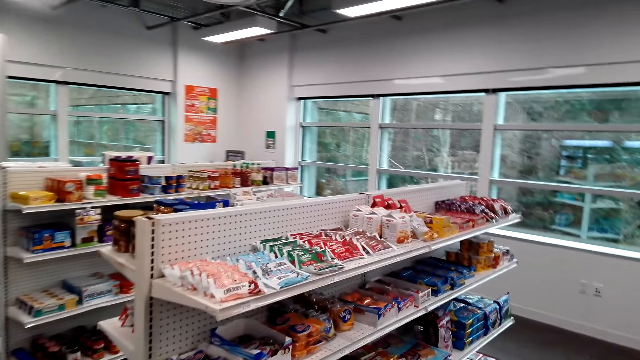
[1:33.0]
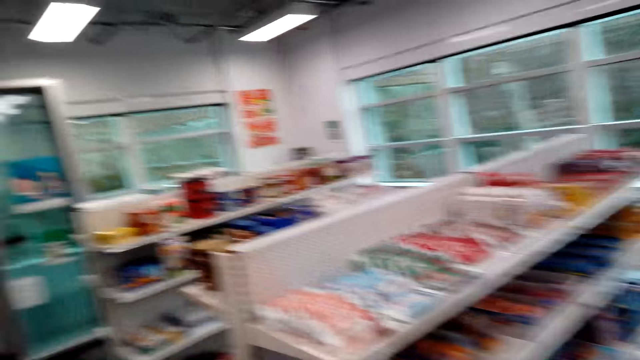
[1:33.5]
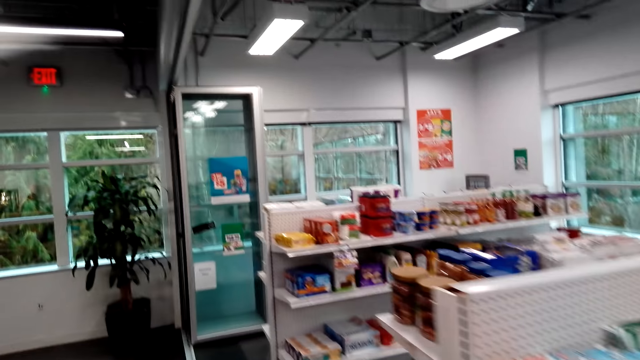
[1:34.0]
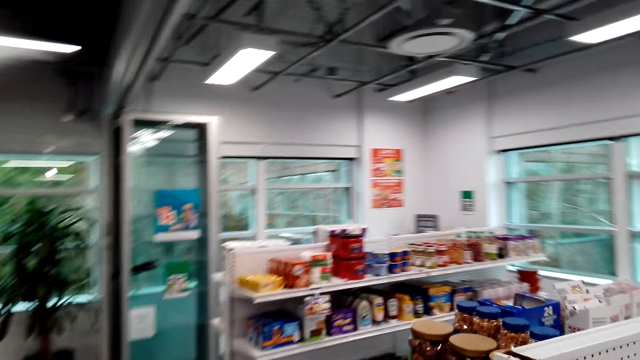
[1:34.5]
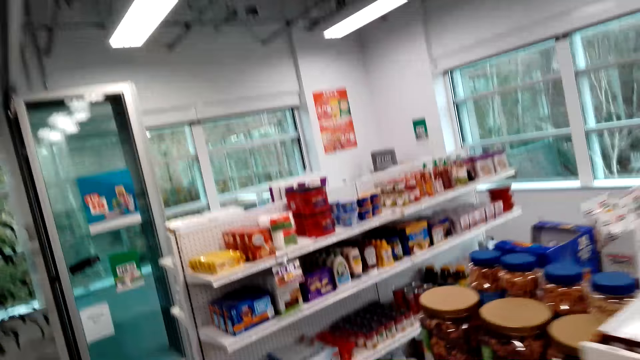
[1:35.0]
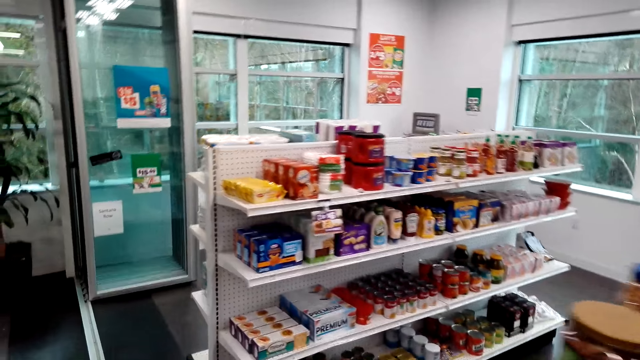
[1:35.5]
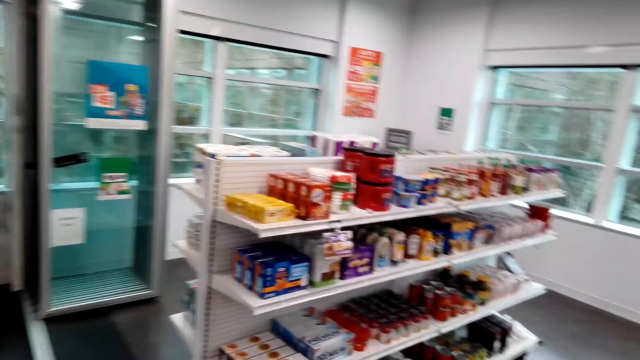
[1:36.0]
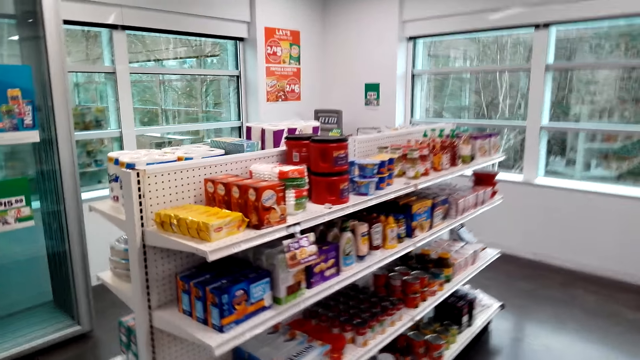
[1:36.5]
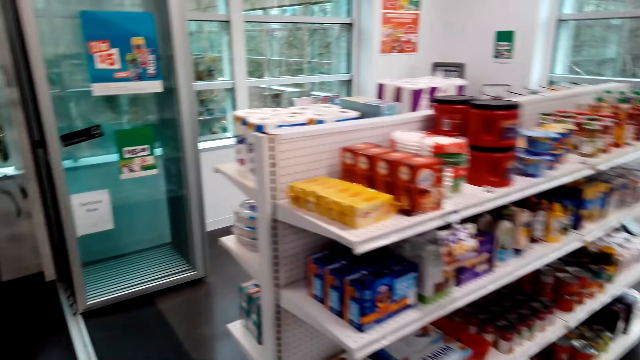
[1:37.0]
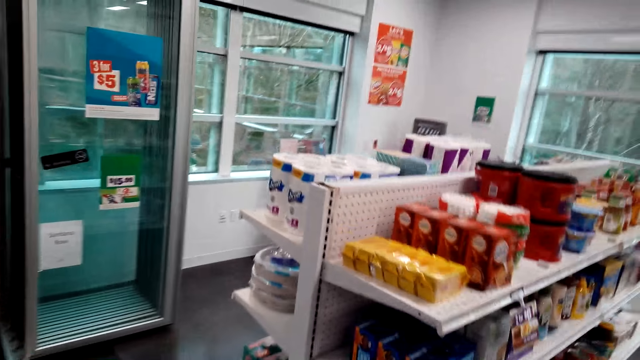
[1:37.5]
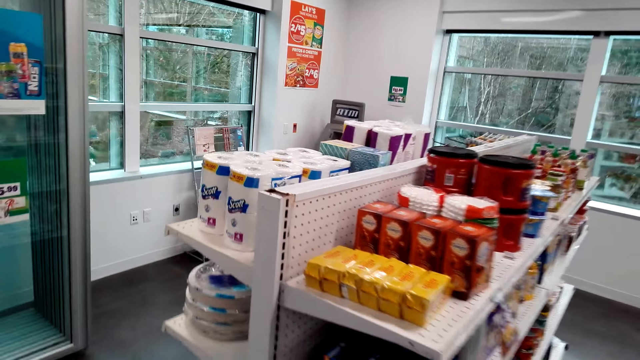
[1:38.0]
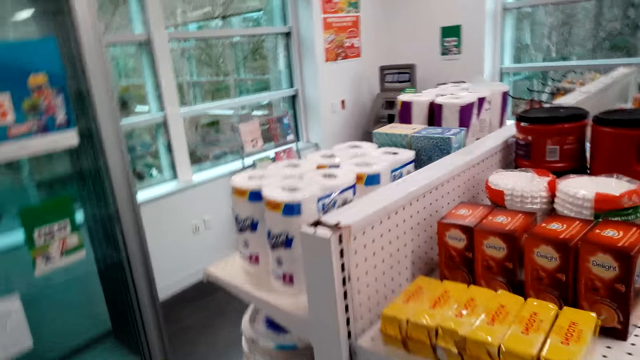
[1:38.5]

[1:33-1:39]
The camera wearer walks around and looks at the shelves.

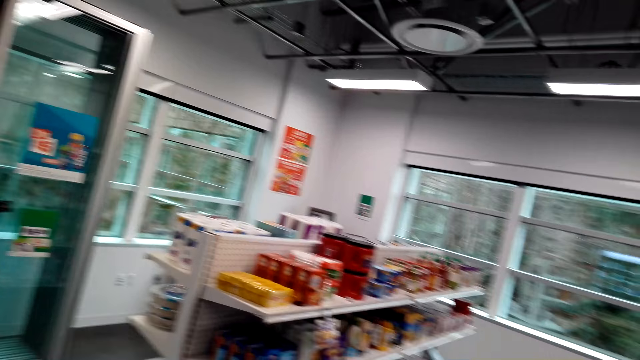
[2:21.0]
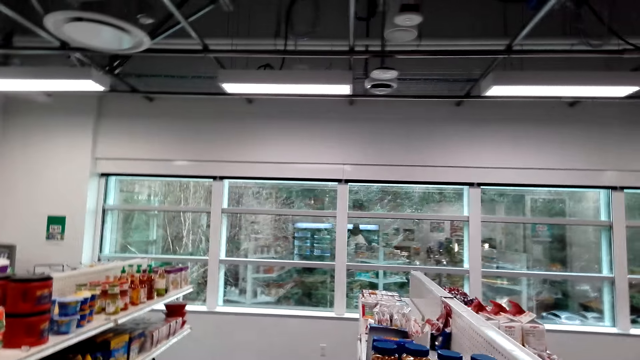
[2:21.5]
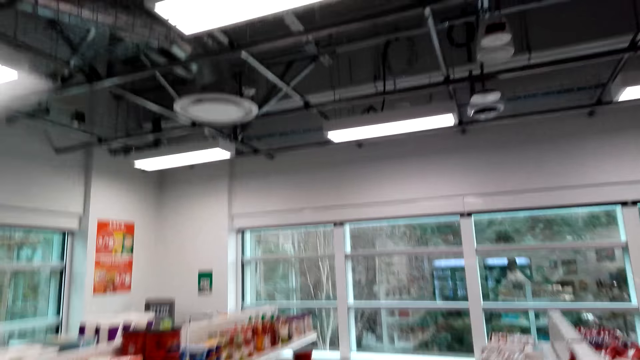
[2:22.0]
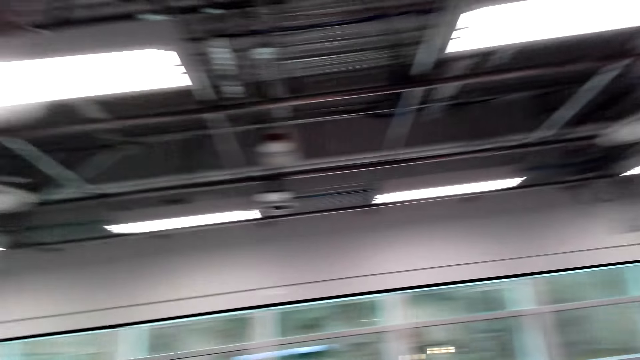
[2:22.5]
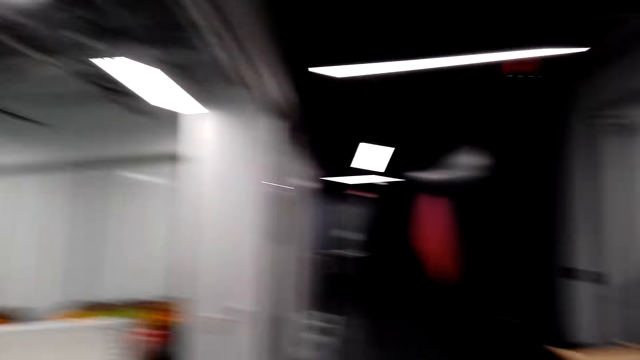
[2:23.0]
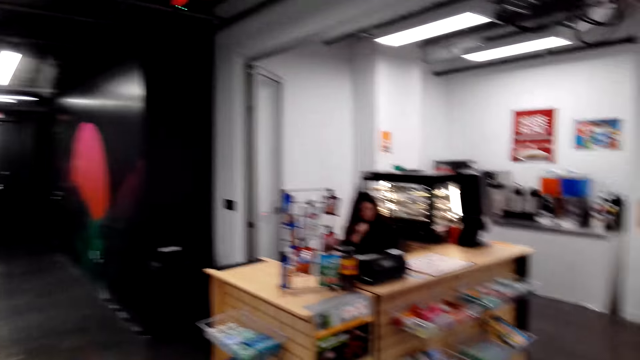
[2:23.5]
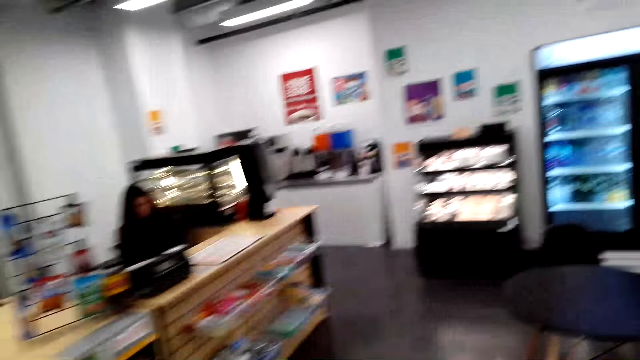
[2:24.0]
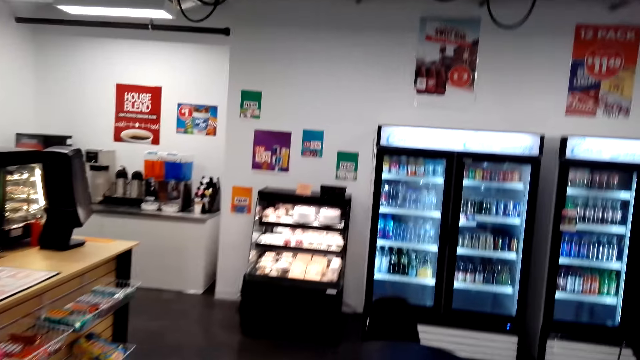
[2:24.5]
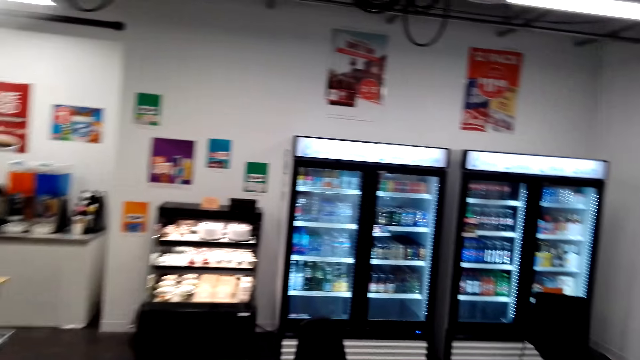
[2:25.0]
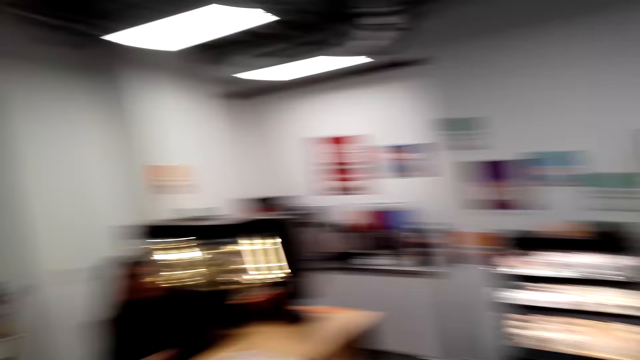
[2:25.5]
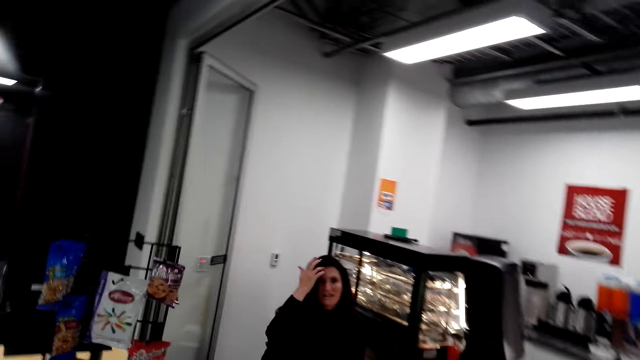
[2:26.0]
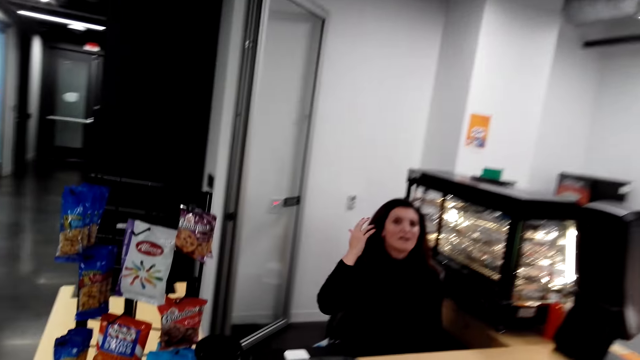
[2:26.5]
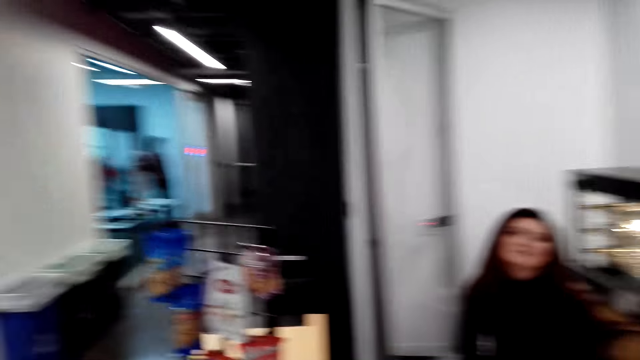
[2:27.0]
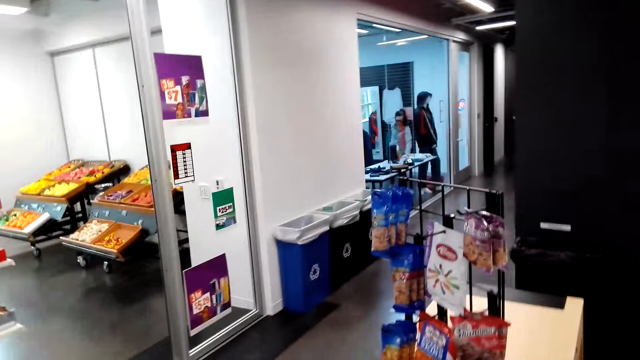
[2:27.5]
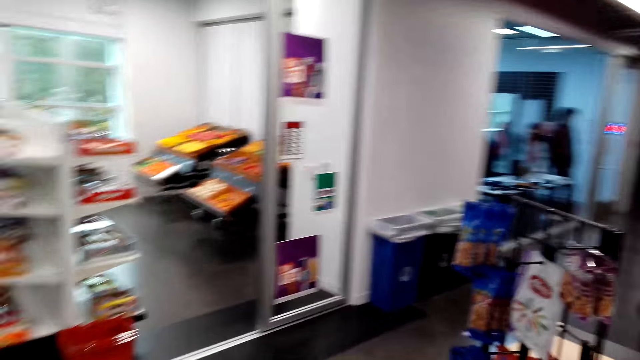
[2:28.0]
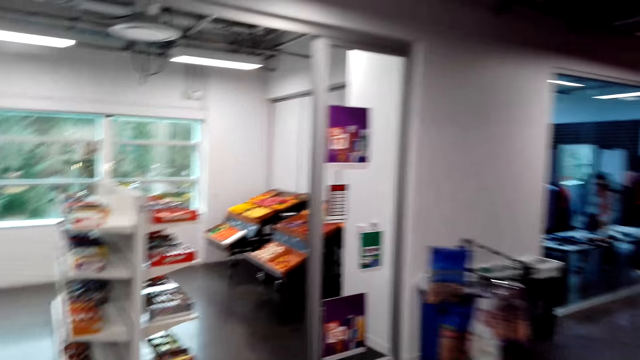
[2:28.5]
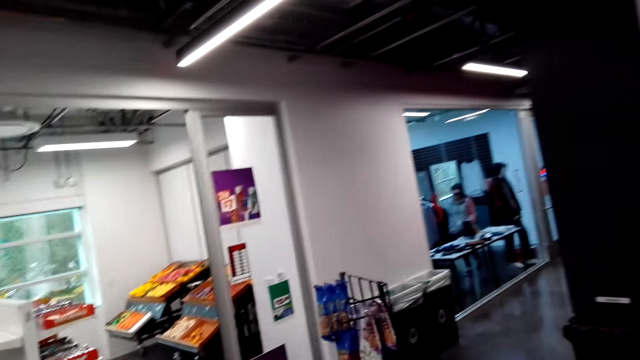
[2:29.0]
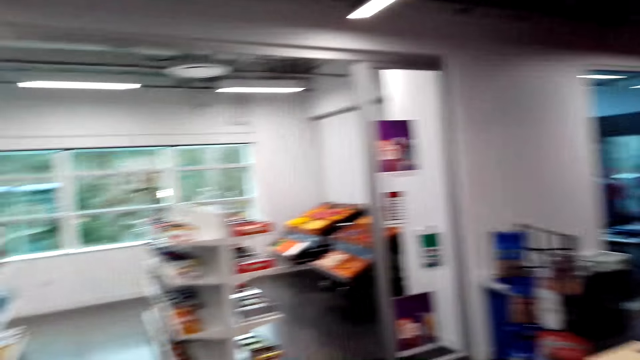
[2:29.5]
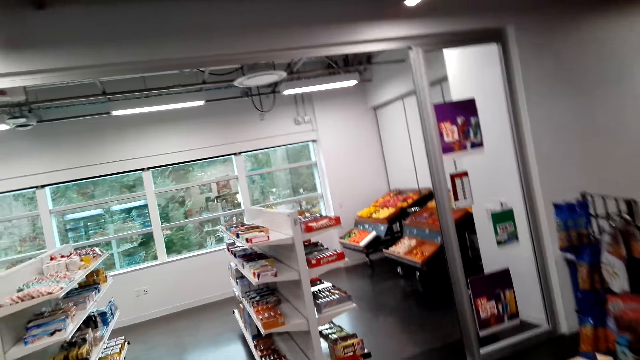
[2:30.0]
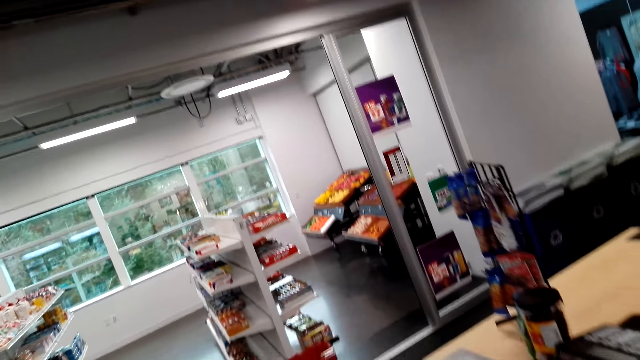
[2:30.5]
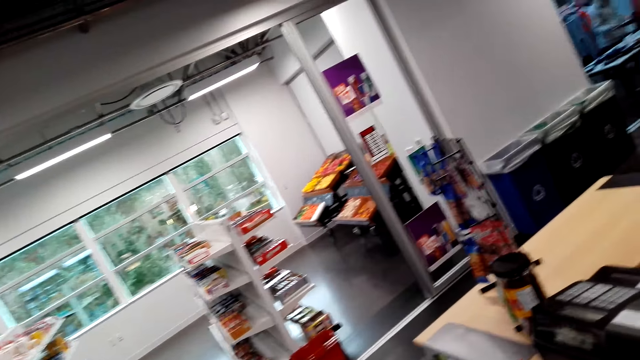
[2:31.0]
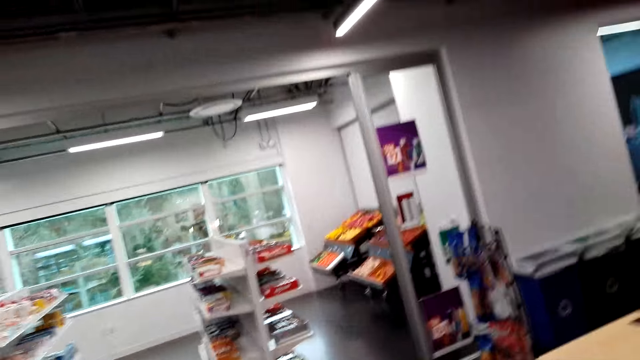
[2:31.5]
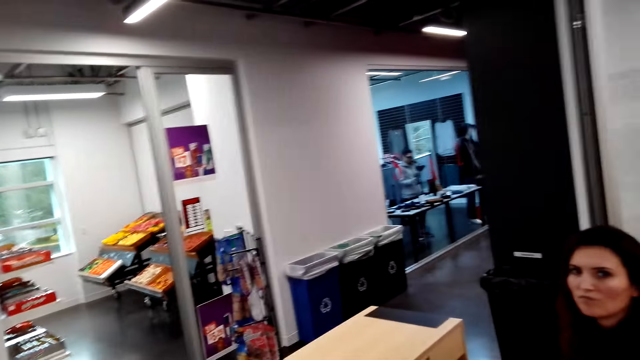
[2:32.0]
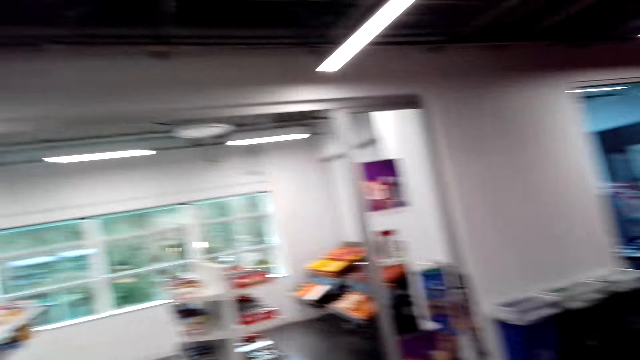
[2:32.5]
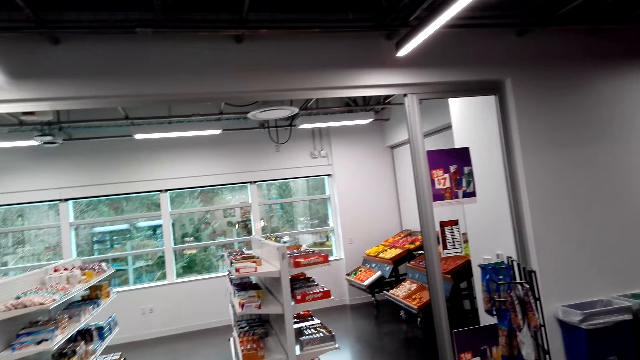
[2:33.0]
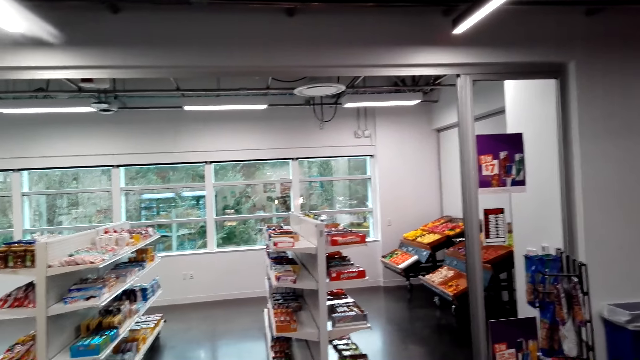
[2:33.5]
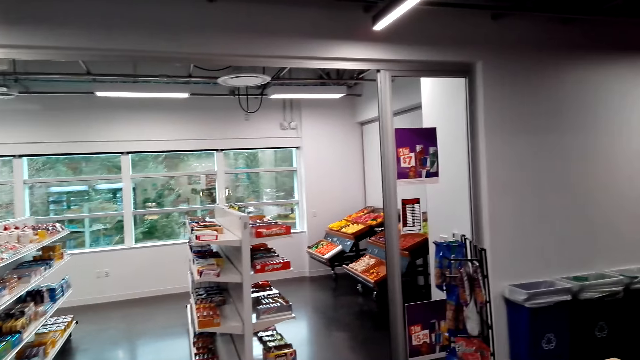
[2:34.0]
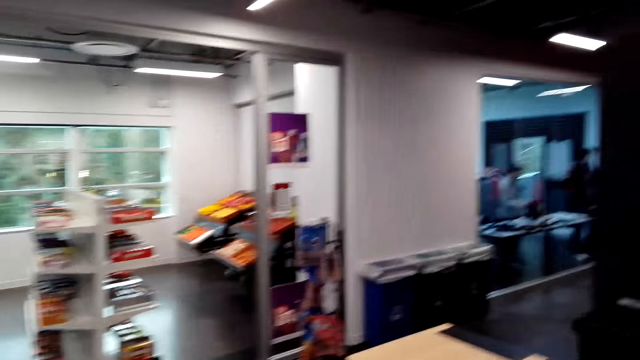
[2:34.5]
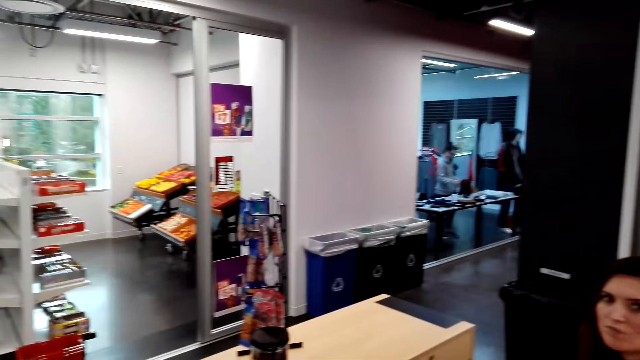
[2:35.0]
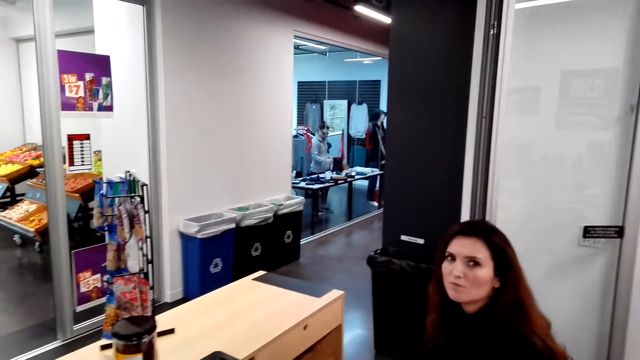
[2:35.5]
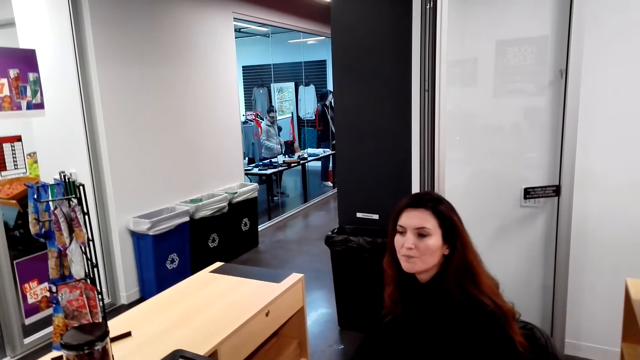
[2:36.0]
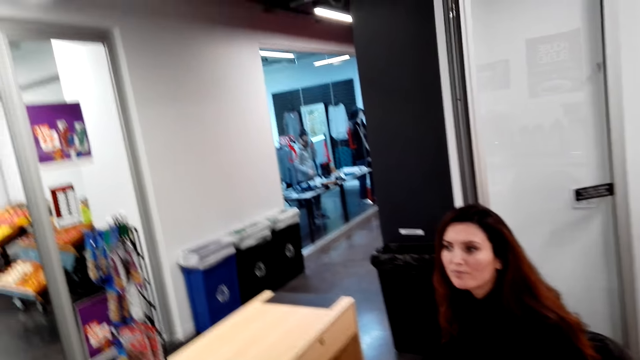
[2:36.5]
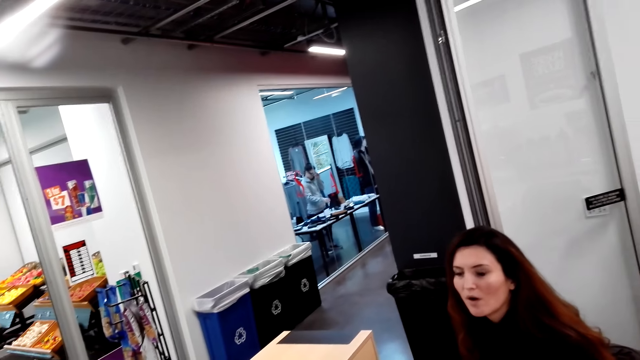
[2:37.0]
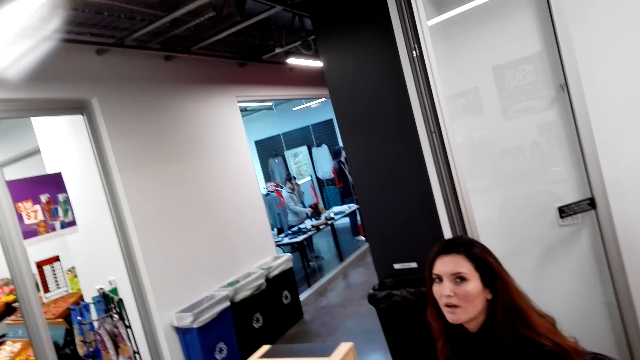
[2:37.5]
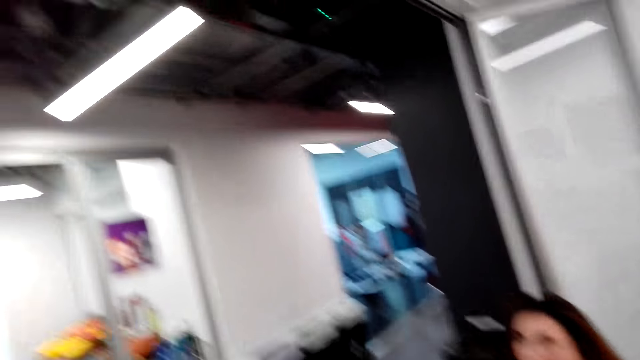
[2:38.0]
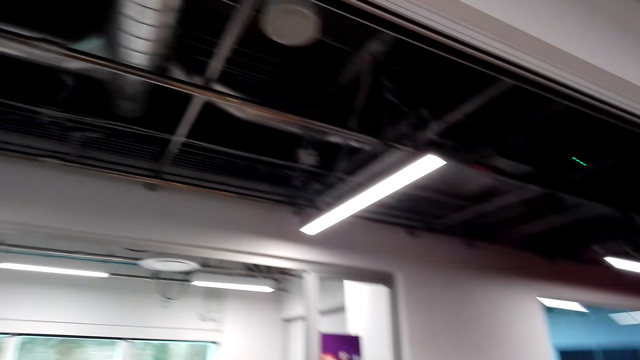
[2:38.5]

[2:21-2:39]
The camera wearer talks. They talk to a cashier. The cashier adjusts hair. The camera wearer walks around. They look at the cashier. The cashier talks to the camera wearer.
